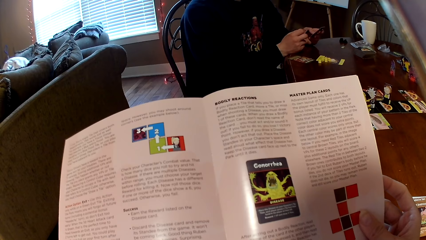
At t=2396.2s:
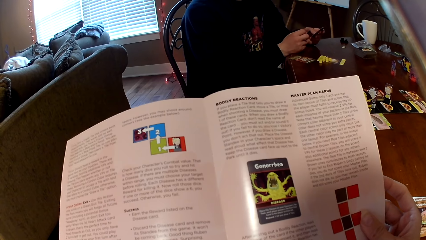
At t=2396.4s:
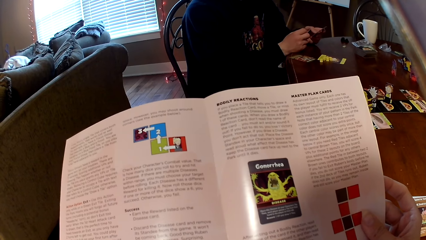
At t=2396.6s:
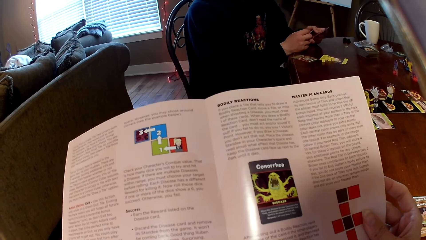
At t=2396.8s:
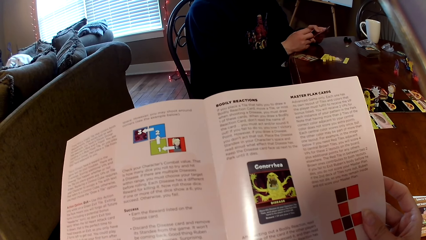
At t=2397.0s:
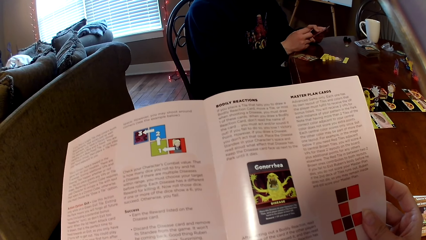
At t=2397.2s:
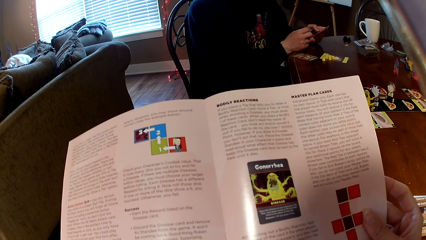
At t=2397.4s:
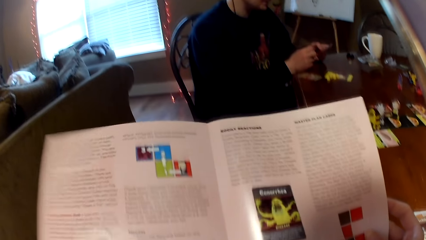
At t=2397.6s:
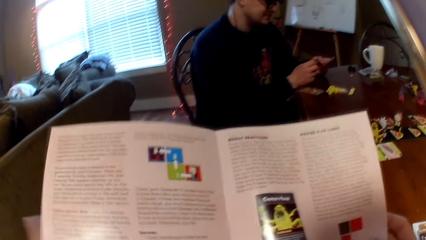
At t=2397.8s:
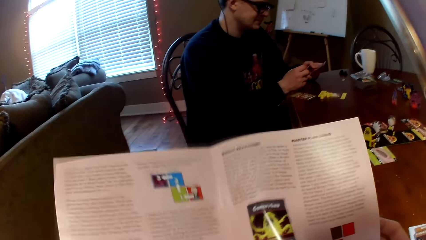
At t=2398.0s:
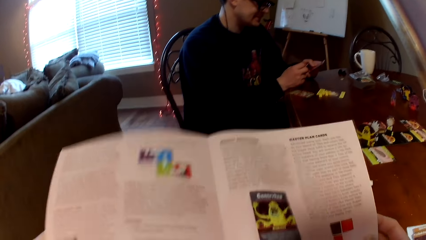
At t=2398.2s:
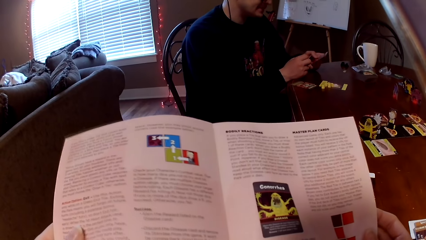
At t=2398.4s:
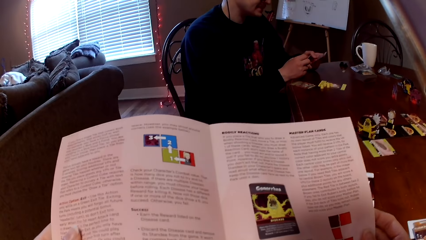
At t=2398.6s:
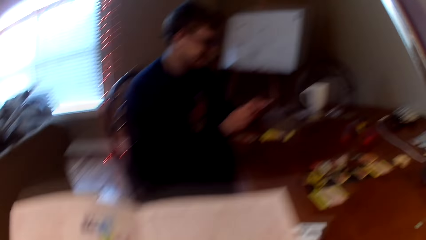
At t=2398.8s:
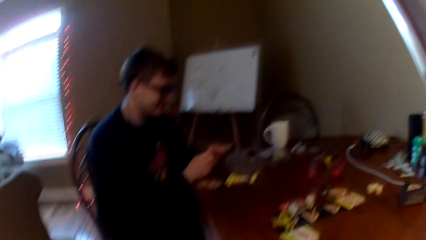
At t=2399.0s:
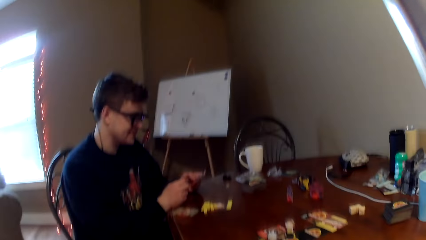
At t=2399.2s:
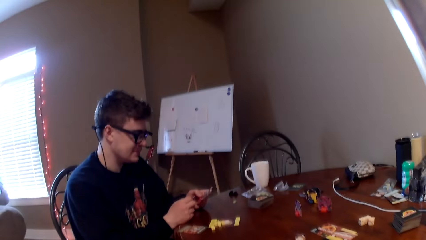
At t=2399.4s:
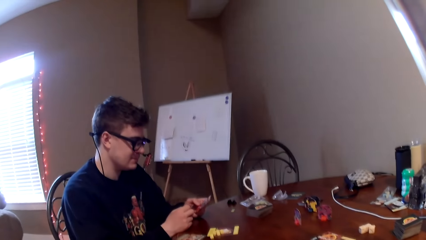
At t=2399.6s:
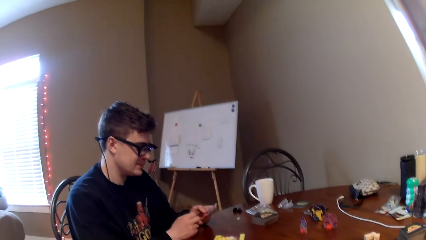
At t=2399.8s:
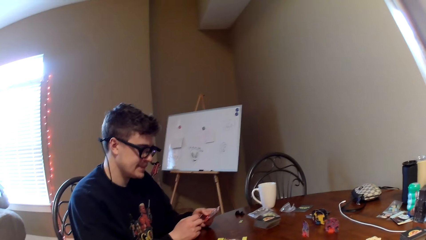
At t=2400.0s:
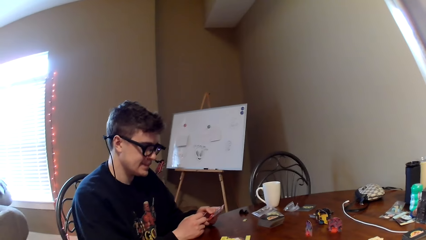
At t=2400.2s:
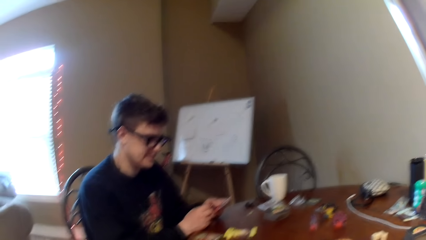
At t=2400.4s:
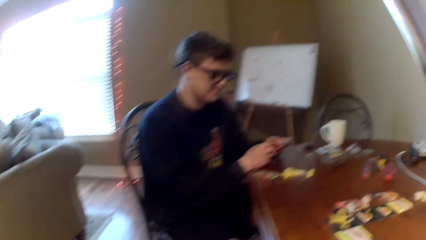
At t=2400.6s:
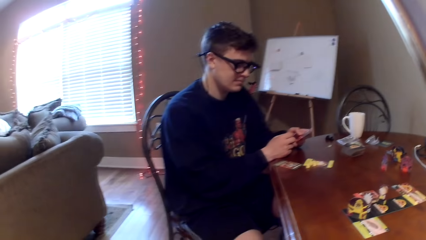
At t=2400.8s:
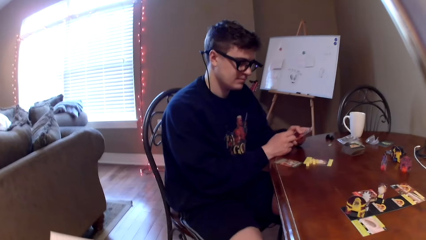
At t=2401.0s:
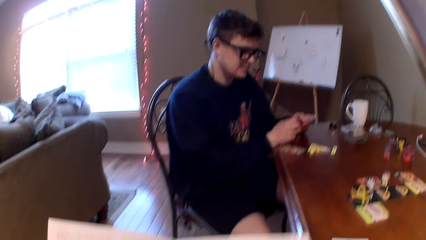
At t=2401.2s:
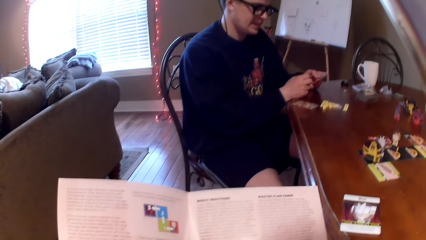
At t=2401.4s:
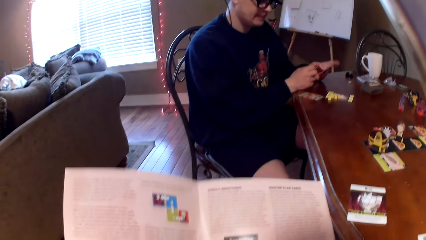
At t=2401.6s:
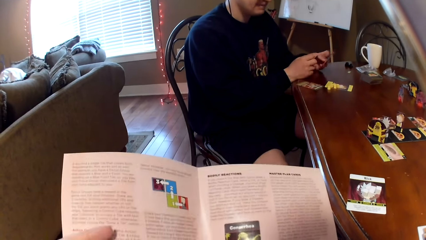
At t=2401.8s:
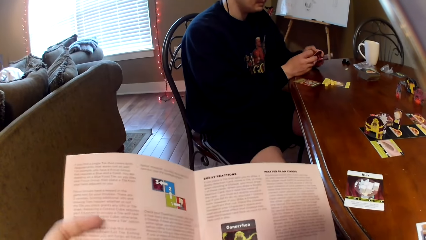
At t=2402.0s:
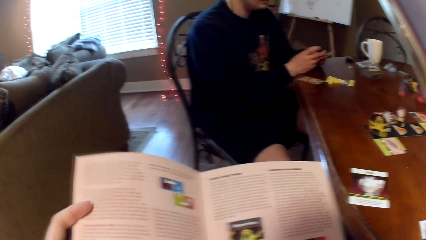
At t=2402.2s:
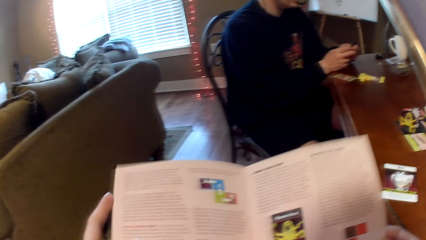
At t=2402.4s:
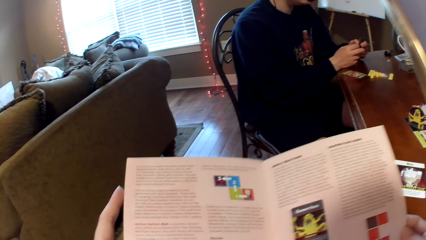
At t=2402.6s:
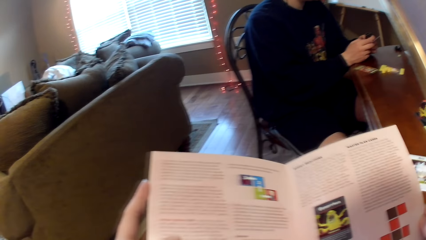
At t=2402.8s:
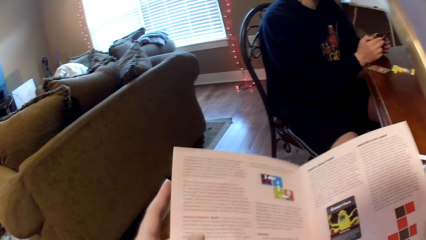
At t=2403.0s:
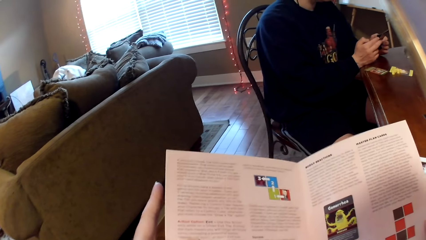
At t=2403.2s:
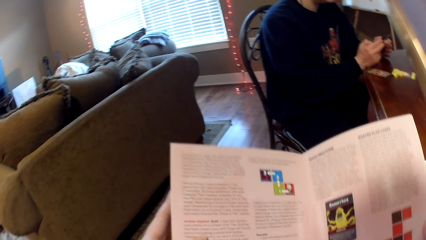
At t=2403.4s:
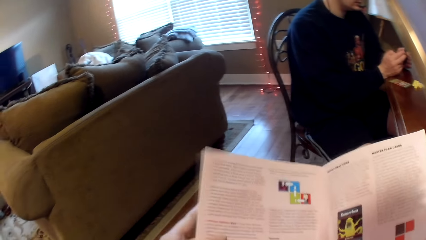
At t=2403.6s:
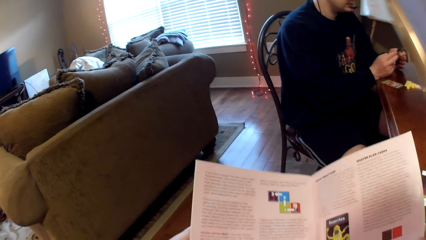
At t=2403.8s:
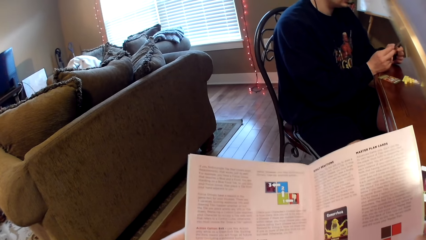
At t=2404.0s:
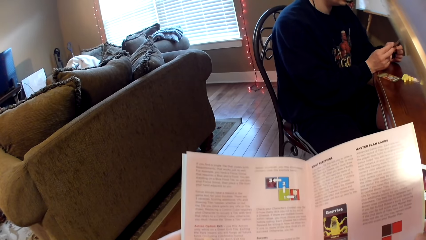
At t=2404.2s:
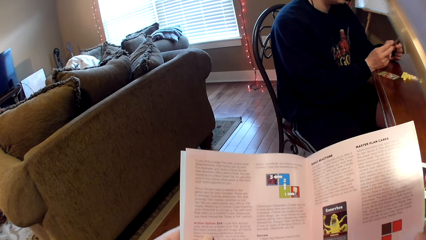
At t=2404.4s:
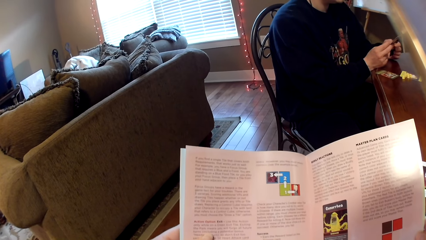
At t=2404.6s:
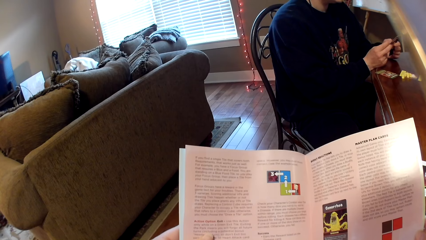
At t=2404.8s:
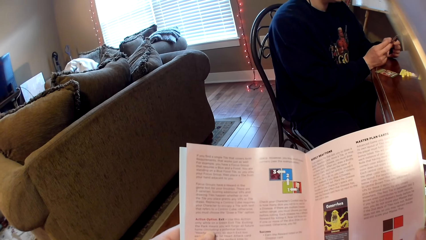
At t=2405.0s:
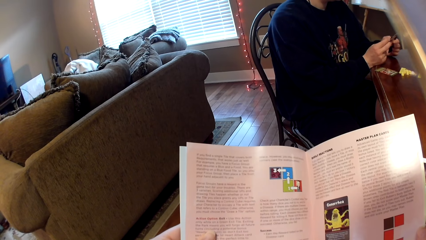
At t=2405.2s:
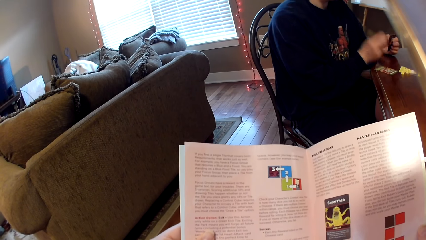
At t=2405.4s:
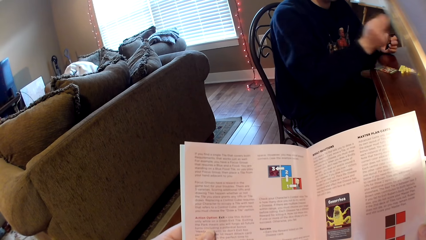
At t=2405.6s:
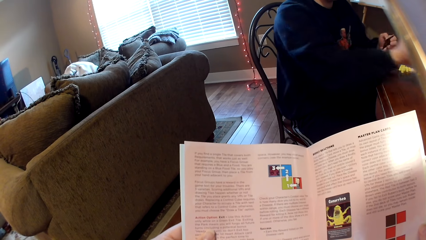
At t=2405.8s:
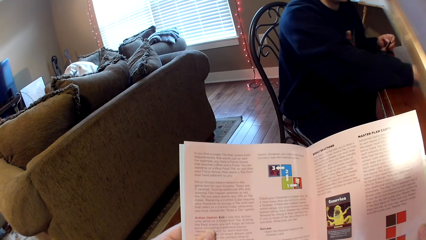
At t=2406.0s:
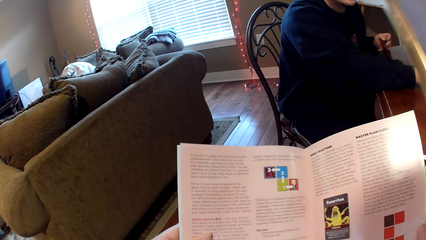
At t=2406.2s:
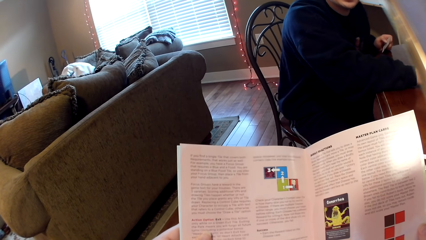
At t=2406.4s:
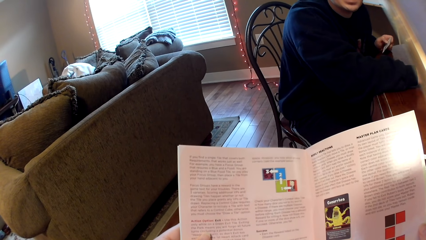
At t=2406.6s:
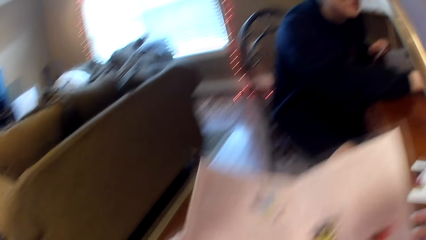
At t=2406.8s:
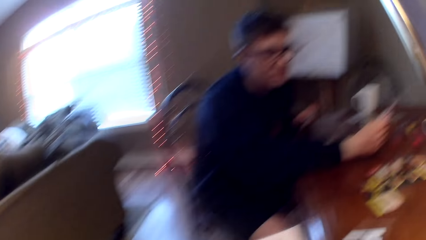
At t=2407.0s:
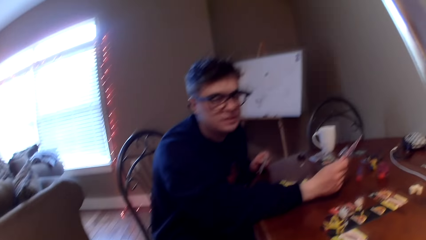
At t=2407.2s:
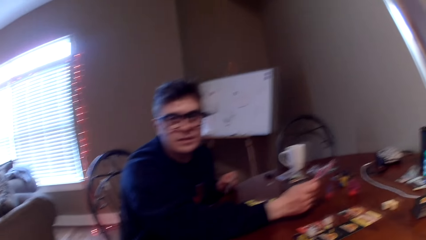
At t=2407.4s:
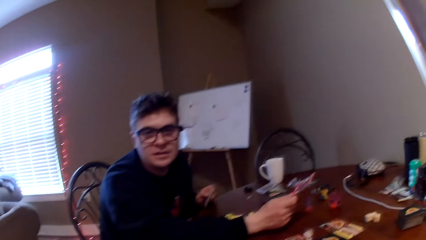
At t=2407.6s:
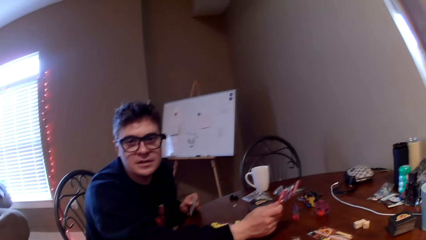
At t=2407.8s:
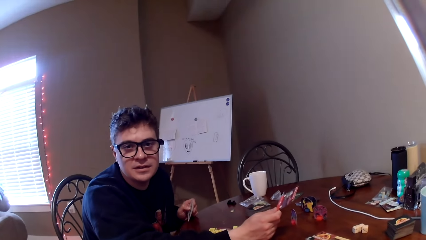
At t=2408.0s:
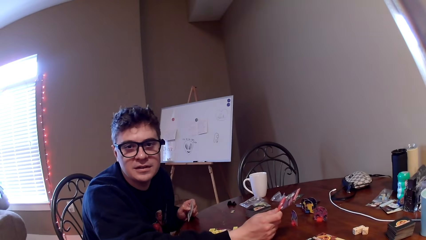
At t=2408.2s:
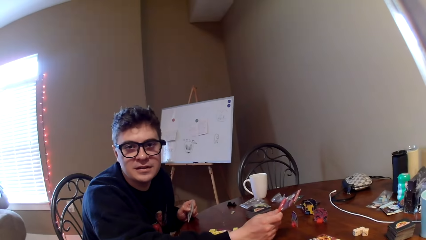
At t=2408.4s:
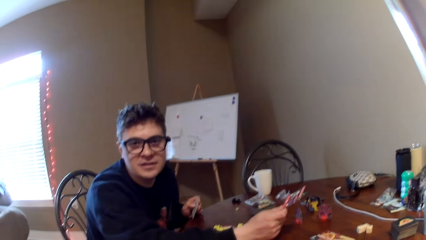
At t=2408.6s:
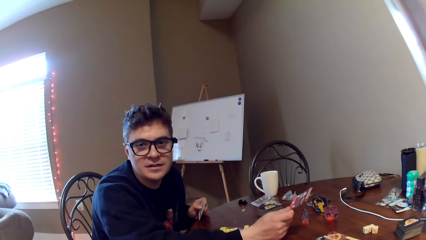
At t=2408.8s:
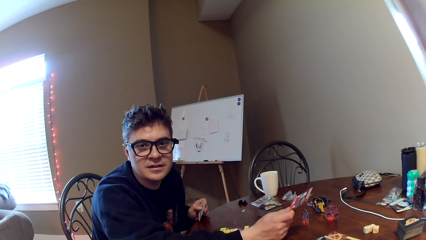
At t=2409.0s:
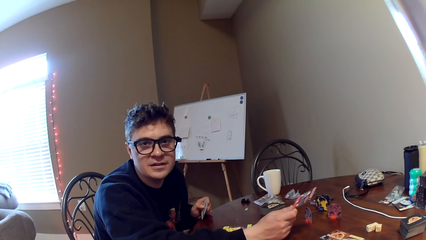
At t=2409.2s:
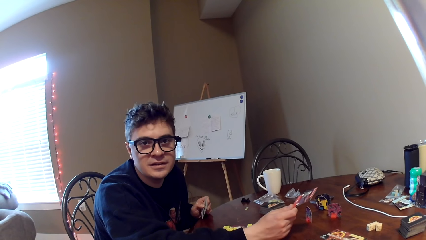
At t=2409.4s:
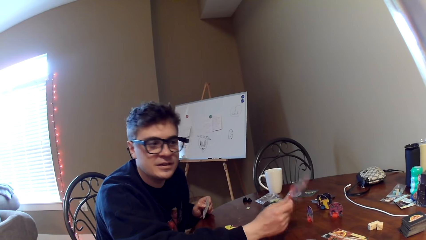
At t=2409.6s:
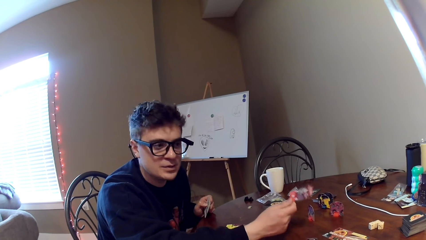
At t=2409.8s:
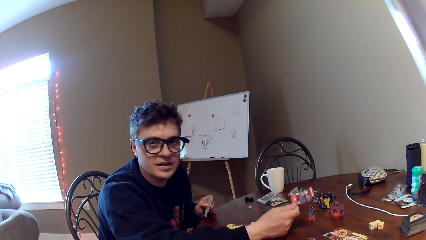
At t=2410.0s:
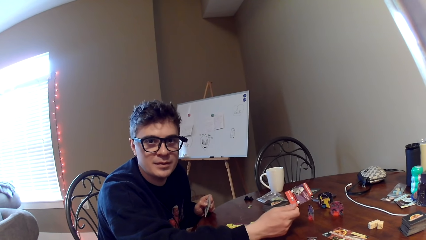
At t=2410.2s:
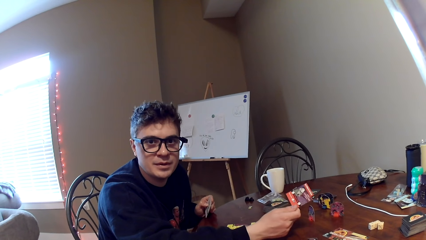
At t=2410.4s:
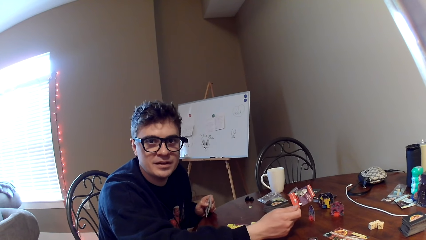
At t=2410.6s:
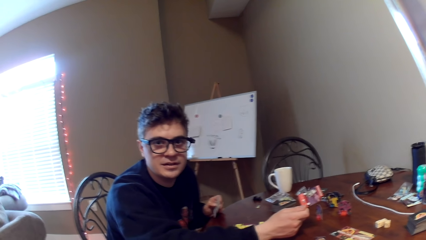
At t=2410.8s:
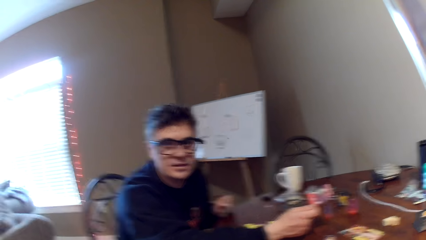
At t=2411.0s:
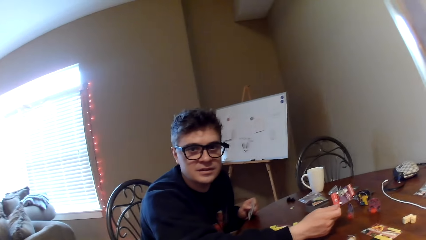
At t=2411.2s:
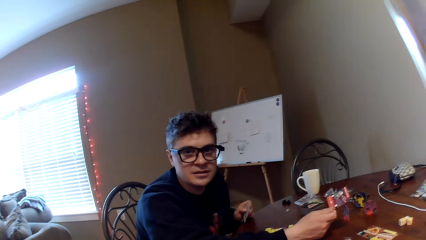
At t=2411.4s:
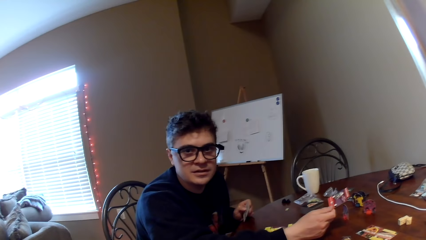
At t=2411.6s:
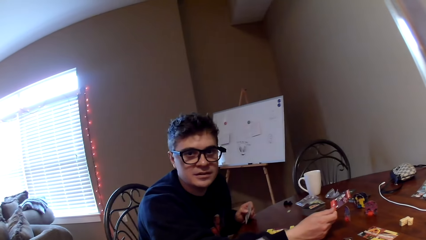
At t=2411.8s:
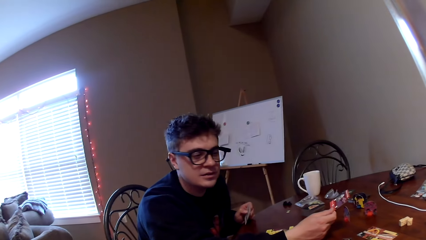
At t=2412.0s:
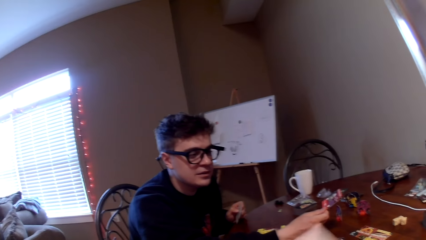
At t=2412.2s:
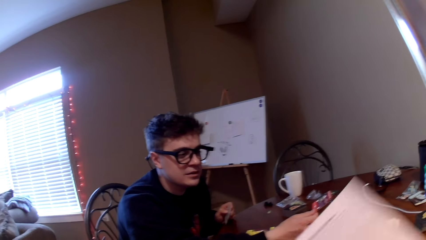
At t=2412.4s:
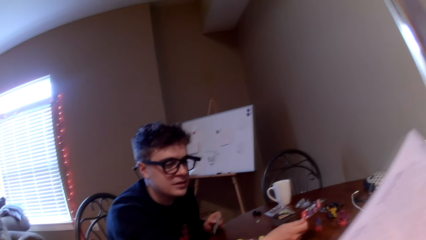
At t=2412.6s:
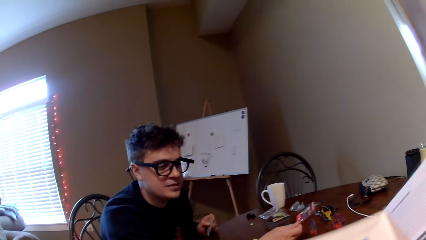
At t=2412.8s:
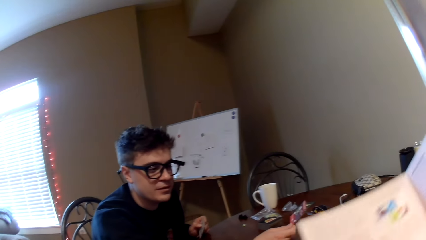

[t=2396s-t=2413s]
The camera wearer looks around and looks at the cards on the table. They read a magazine. A man puts his hand on the table. The man converses with the camera wearer. The man holds a card and shakes the card on his hand.
